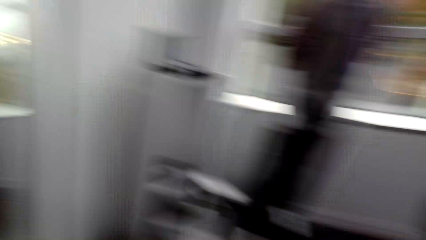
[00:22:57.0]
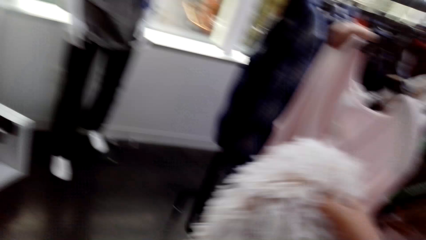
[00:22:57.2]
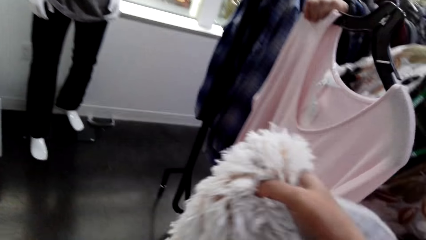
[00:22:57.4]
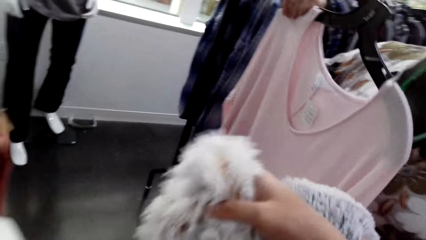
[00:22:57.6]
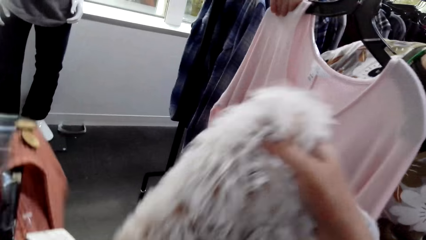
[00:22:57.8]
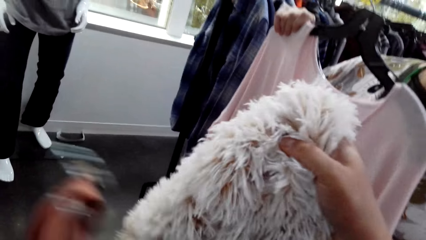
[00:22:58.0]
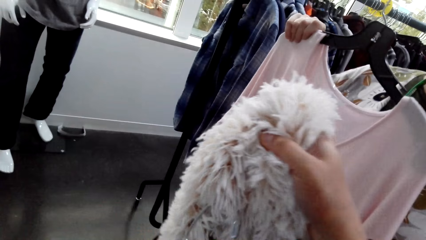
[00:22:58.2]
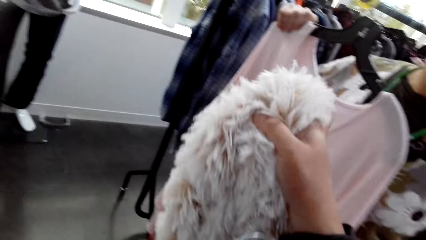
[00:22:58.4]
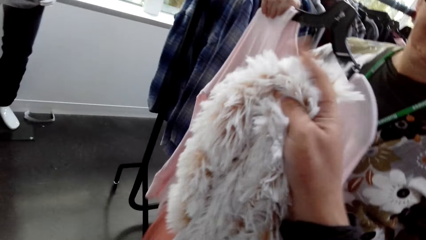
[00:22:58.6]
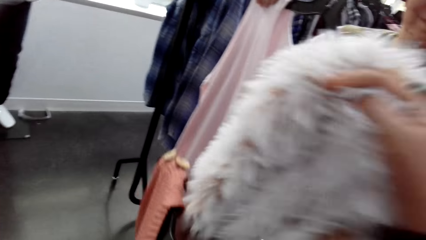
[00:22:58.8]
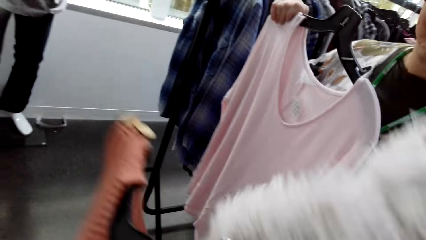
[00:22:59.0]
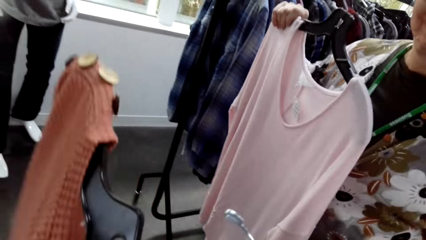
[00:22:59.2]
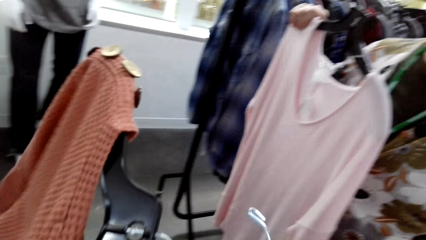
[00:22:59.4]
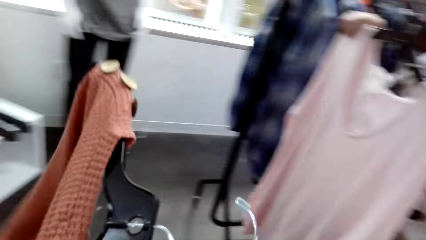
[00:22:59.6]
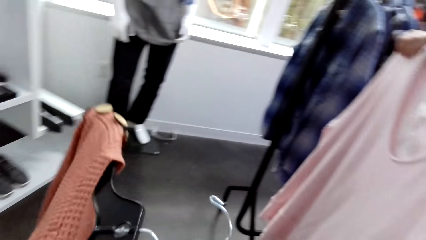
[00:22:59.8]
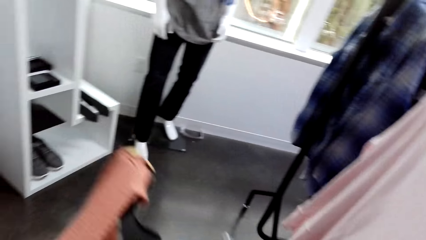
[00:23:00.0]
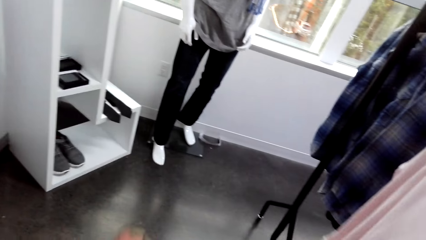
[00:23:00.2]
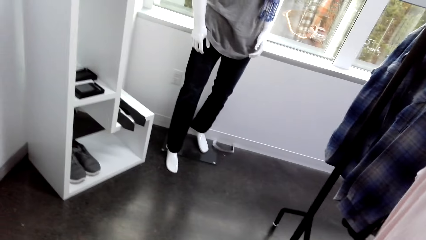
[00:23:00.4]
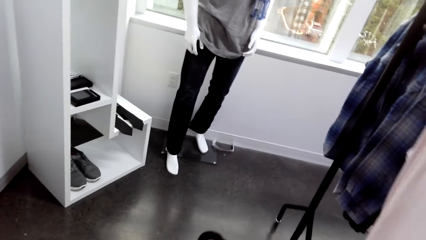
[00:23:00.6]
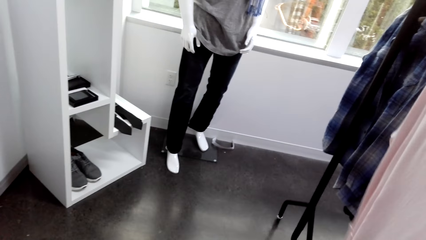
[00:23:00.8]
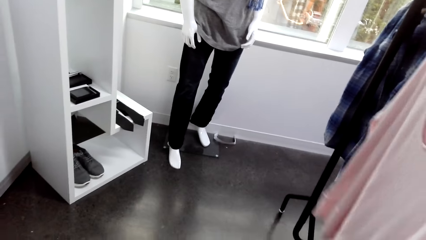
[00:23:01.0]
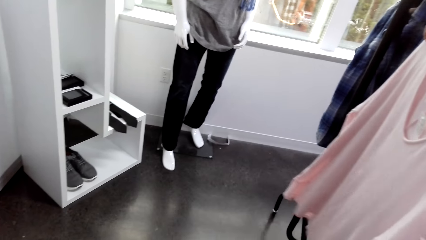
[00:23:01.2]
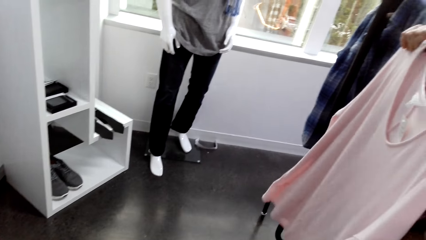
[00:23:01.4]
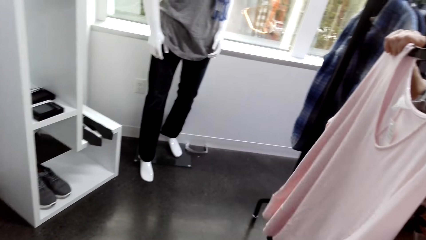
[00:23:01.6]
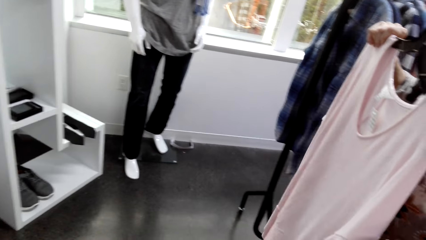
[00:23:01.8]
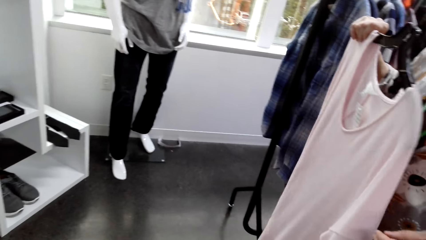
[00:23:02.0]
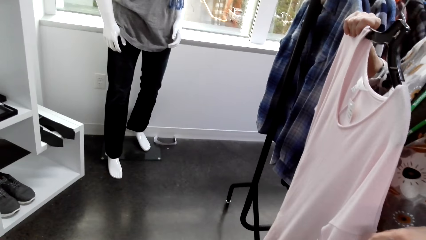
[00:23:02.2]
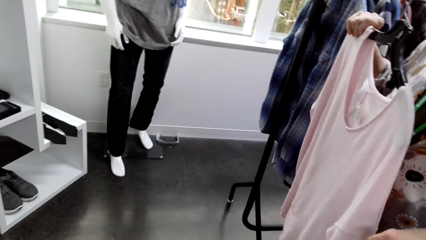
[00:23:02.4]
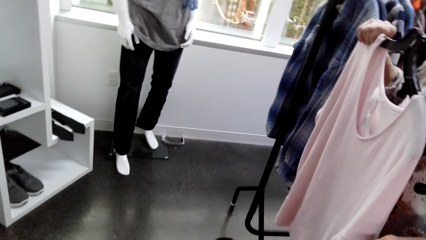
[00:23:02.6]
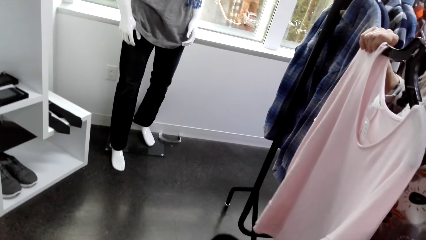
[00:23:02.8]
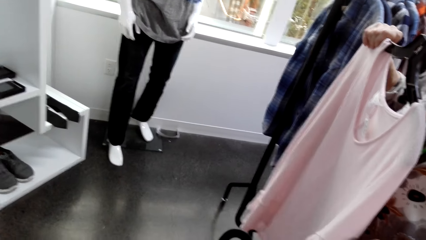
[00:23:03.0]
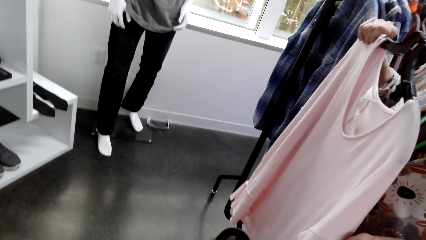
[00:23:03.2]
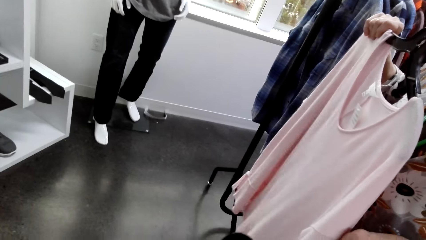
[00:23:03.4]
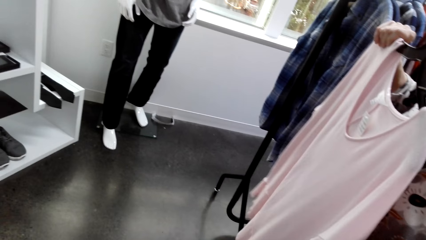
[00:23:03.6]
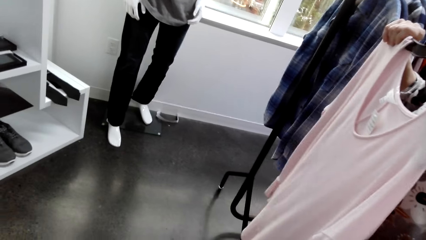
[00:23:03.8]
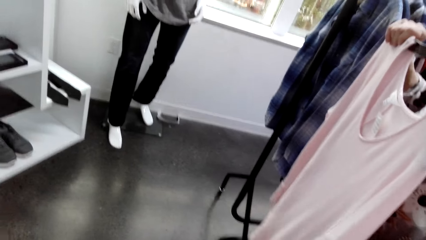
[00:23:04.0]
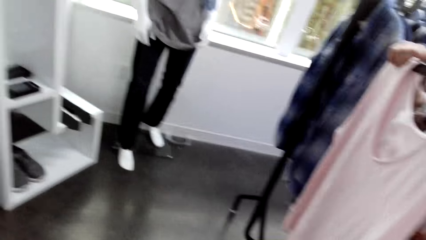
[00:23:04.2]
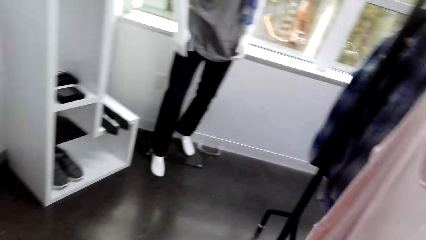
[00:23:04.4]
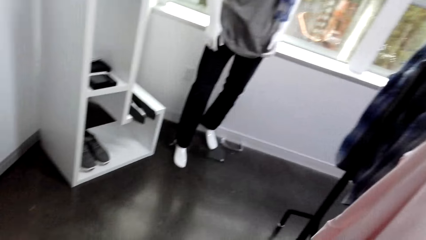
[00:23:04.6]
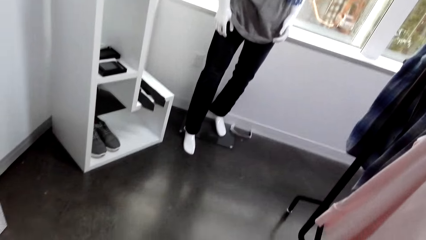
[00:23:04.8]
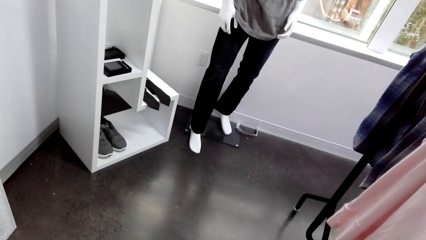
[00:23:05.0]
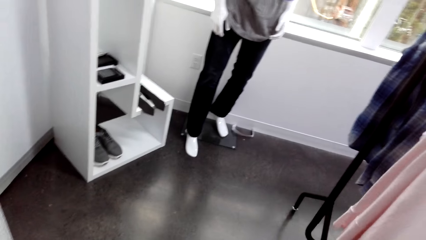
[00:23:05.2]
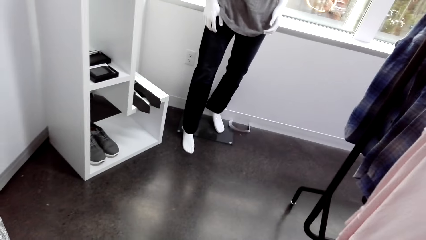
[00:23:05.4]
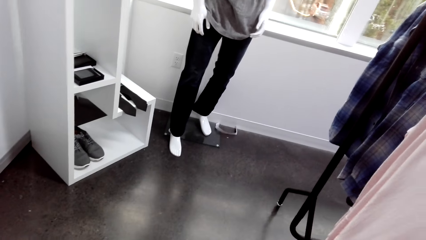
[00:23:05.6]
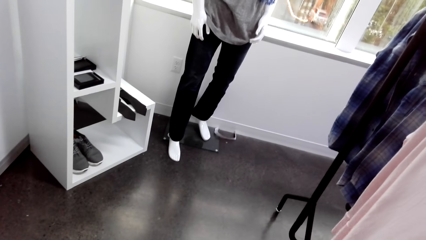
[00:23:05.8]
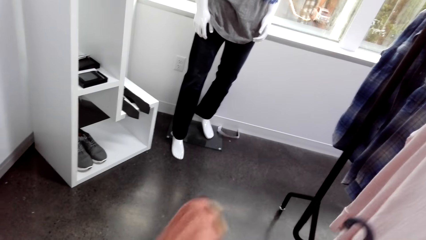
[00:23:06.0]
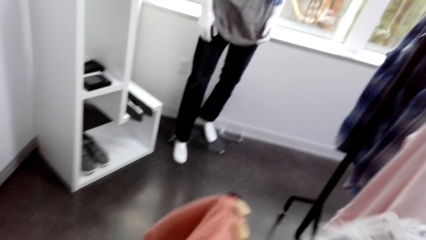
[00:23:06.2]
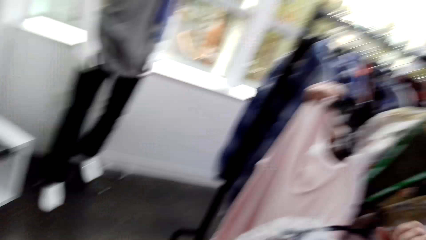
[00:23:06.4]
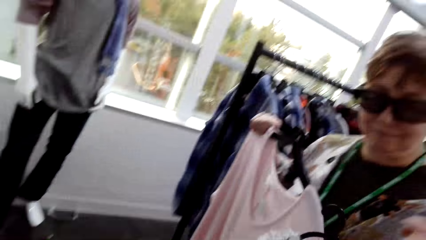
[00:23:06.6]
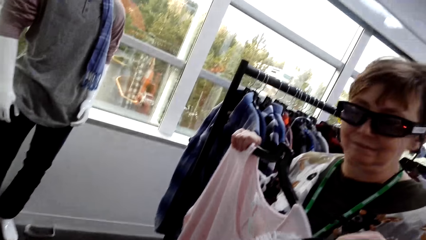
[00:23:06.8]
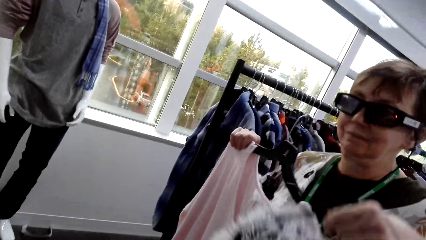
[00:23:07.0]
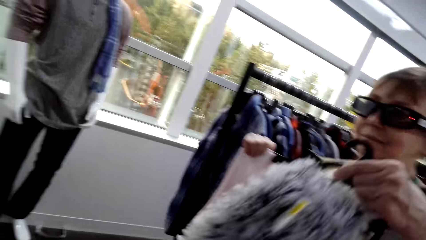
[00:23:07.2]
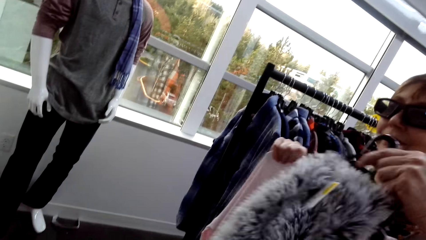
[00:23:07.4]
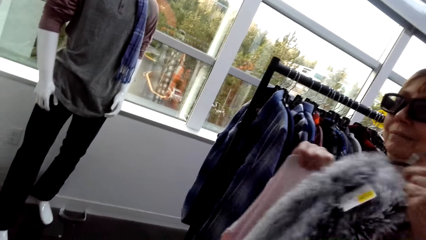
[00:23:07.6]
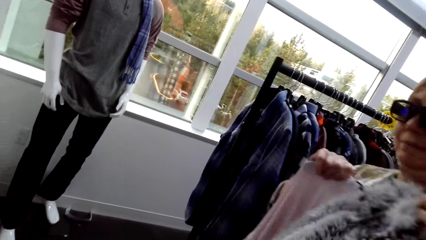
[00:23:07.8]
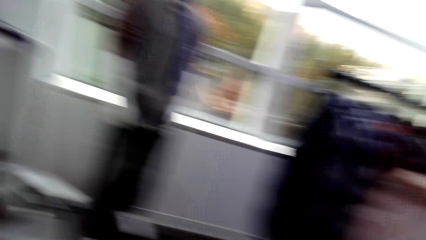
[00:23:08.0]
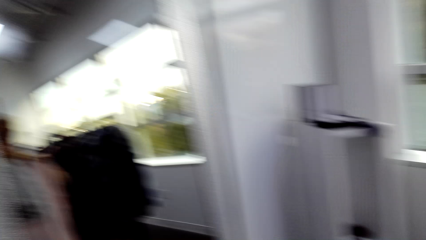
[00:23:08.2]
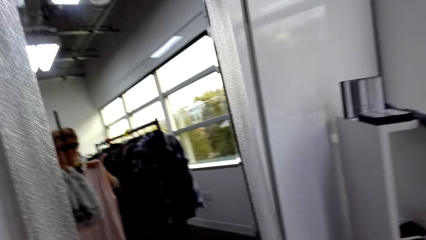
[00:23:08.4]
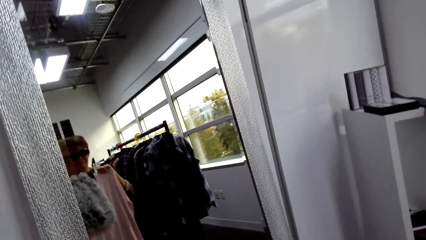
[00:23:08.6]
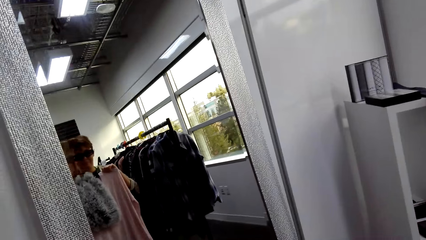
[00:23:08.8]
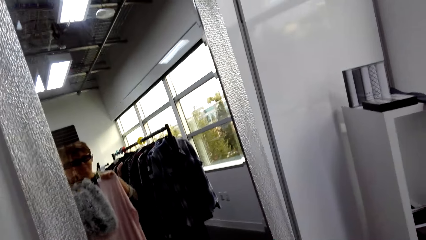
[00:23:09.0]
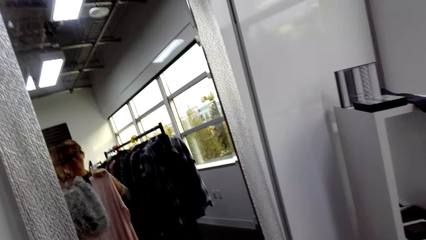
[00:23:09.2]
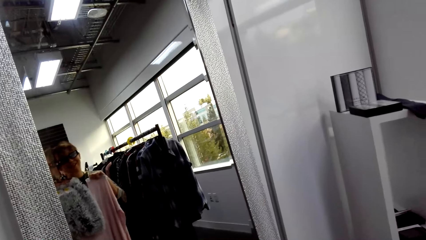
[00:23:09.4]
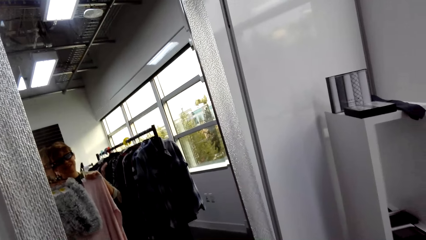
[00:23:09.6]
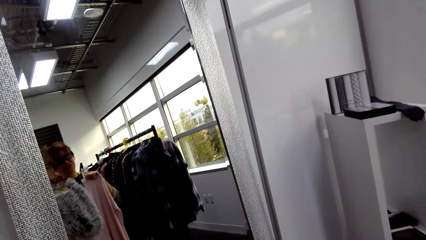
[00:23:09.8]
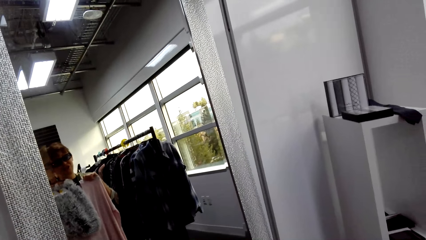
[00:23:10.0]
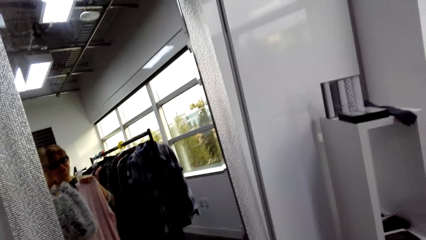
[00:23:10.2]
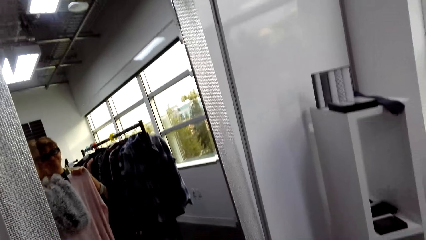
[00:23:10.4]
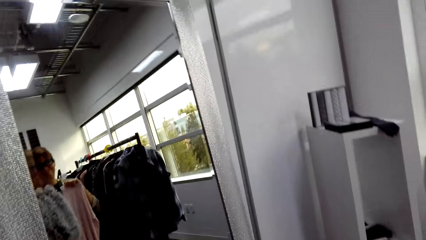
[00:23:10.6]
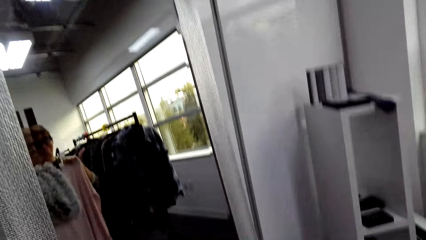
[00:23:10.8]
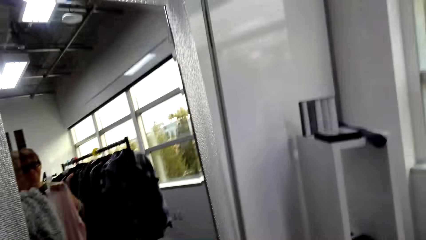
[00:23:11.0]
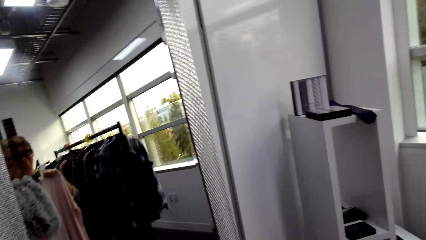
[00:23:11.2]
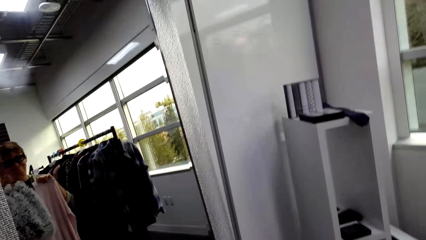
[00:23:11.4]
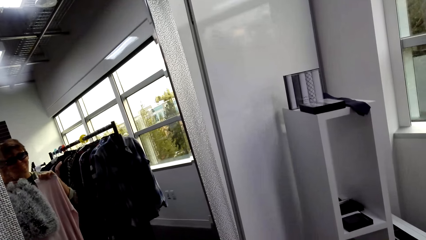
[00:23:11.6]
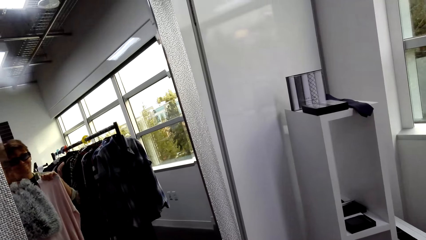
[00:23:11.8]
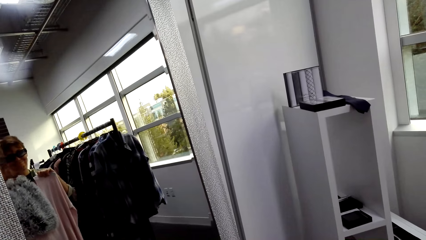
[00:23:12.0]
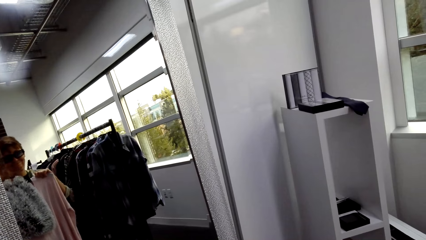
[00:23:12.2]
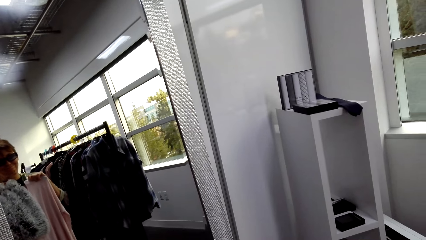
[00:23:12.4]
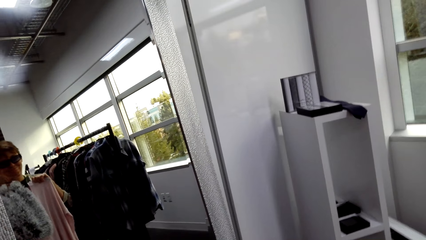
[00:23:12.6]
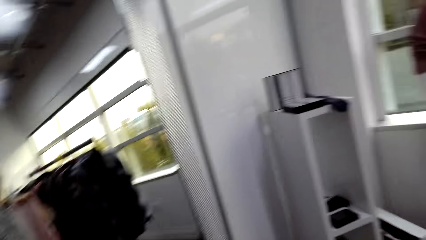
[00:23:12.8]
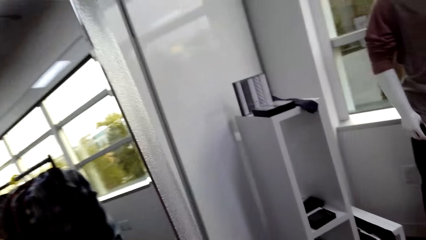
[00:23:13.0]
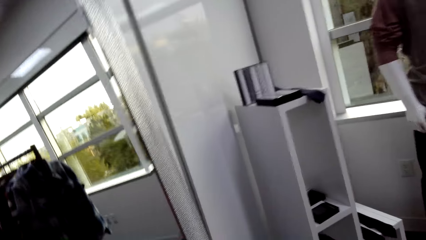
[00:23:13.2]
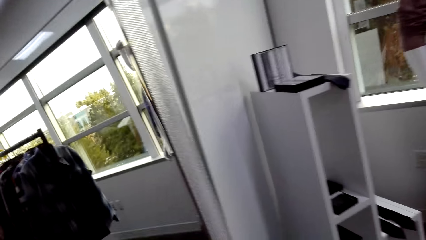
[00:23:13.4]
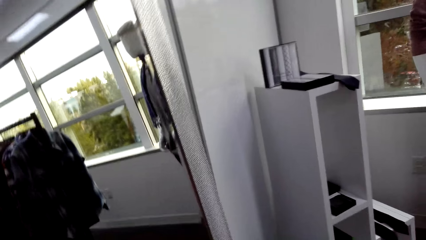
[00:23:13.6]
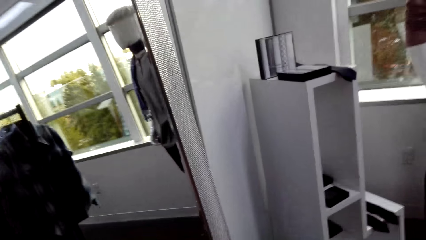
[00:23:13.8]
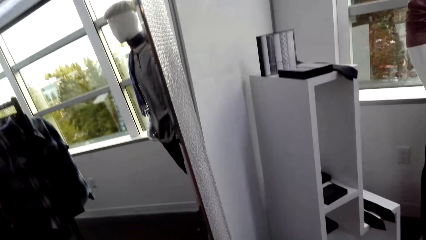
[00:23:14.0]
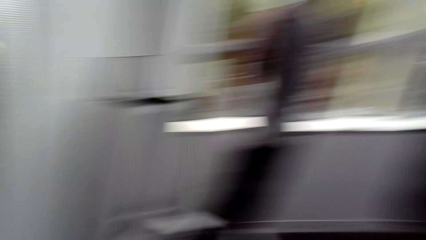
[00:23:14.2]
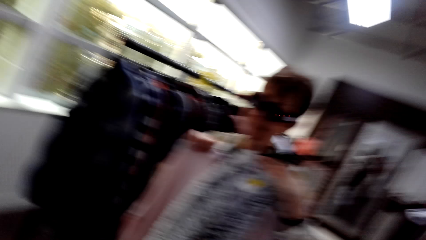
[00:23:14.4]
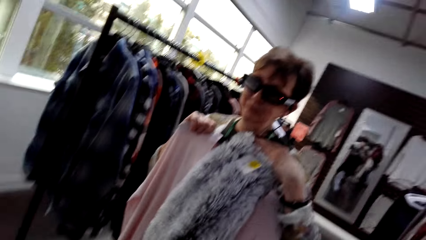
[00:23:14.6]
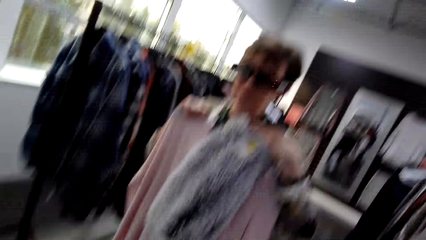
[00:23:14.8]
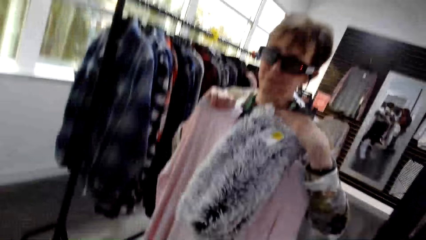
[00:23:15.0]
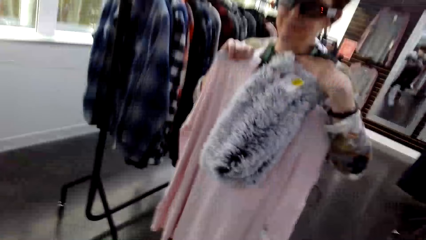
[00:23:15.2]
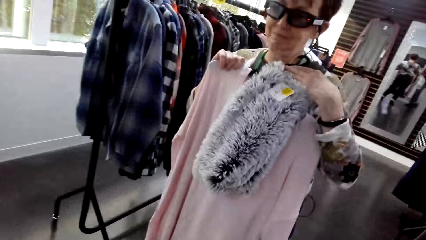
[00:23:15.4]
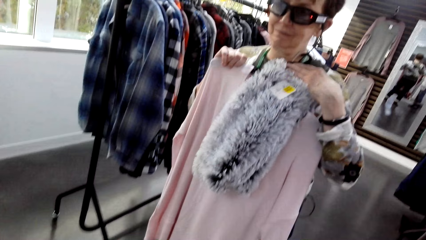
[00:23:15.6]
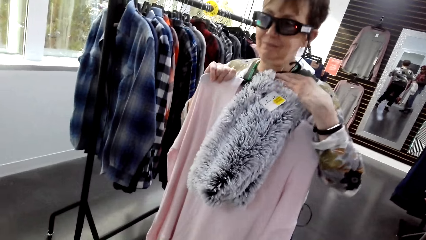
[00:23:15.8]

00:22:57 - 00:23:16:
The camera wearer looks right. They examine the scarf. They look at the clothes on the hands. They look right. They converse with a woman. They look around. They look left. They walk forward. They turn right. They look forward. They converse with the woman.
